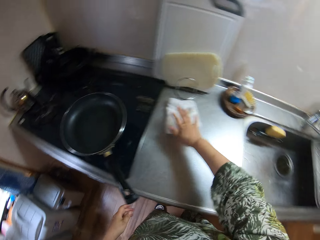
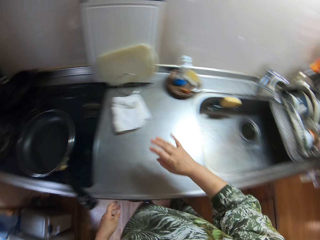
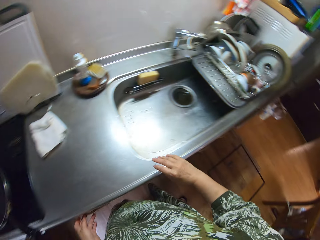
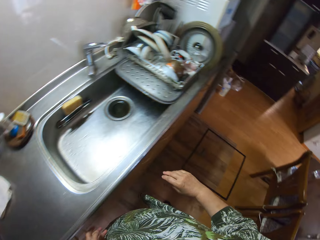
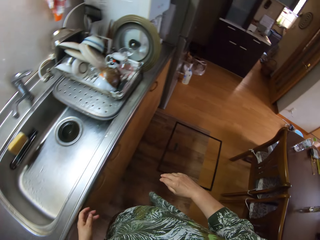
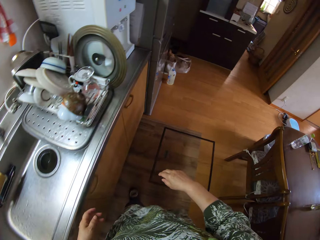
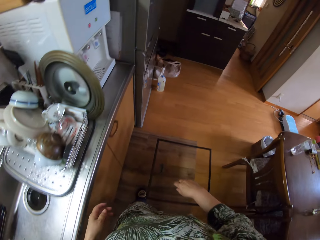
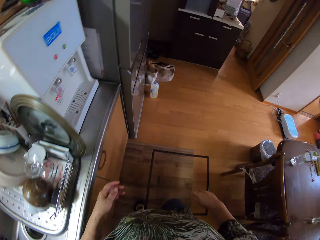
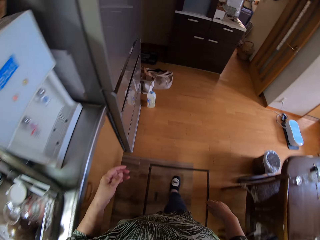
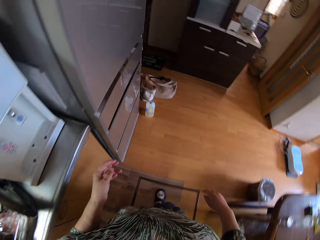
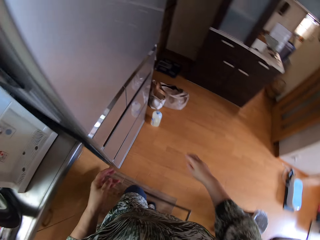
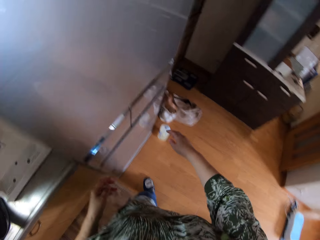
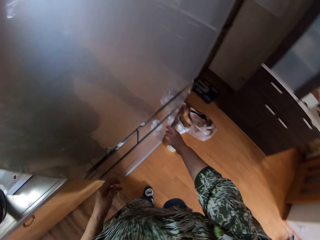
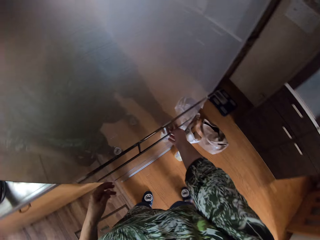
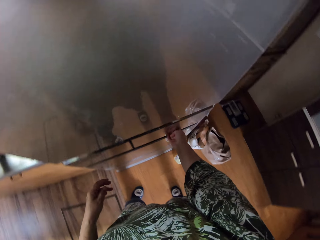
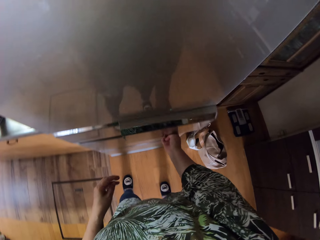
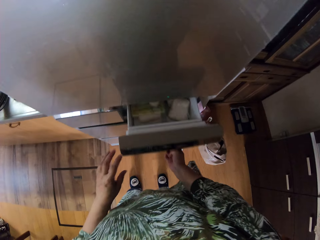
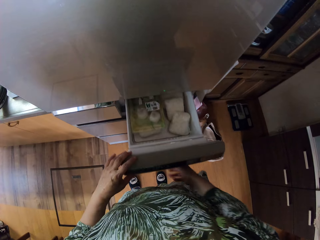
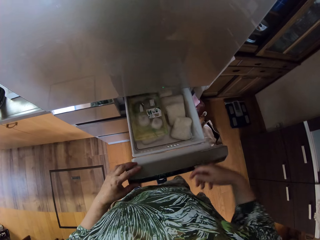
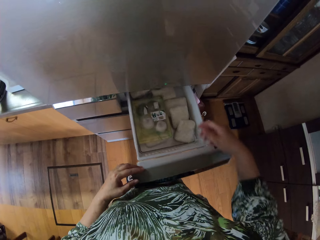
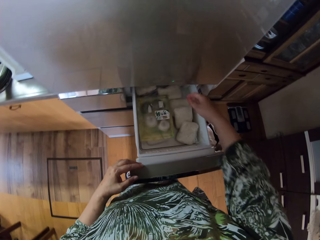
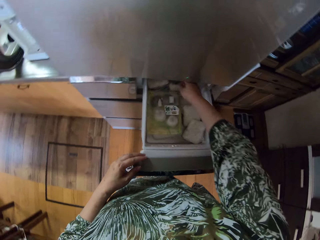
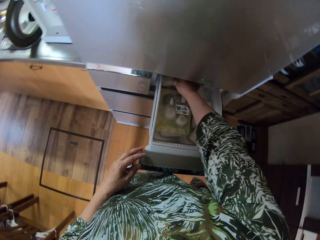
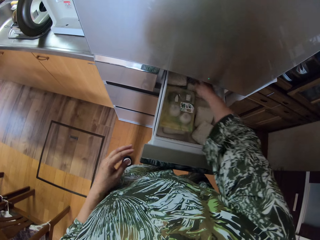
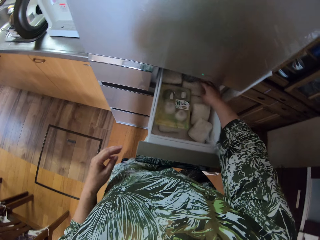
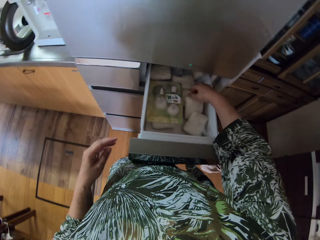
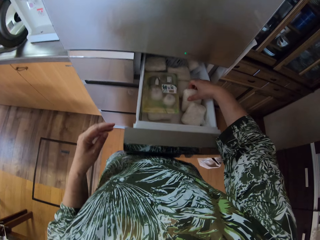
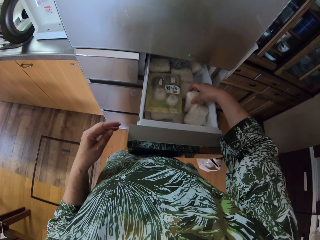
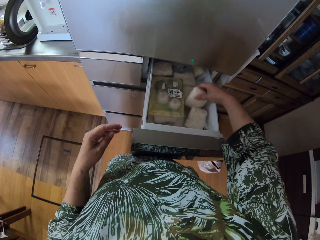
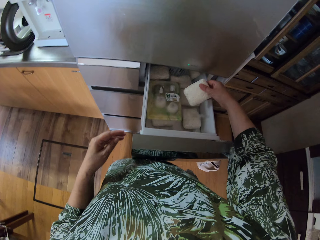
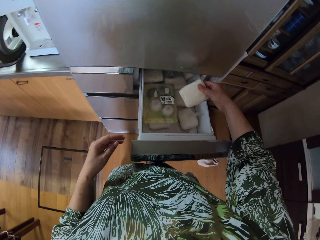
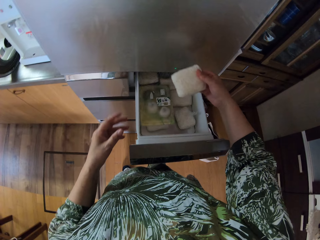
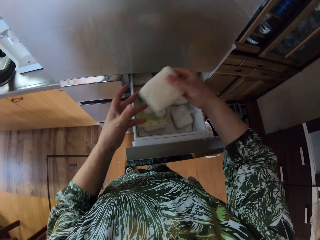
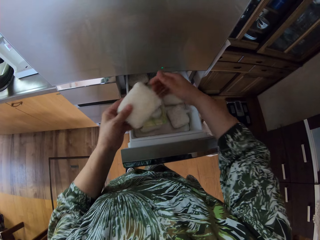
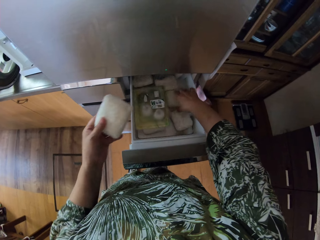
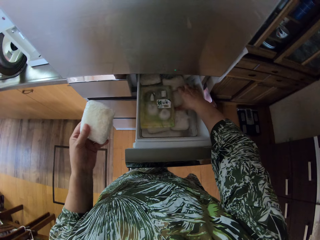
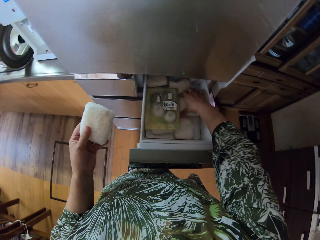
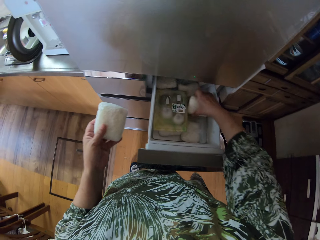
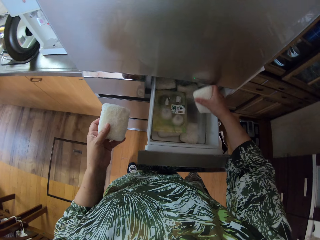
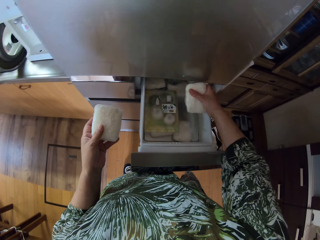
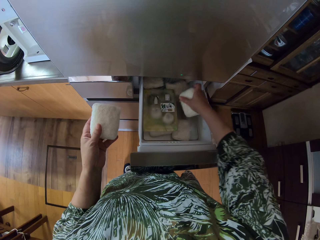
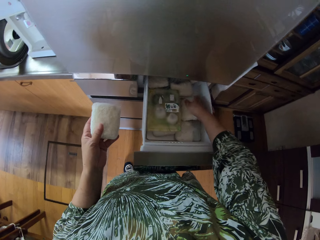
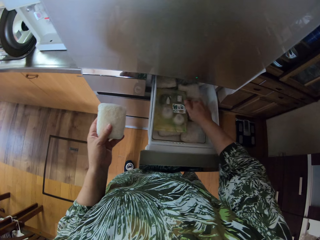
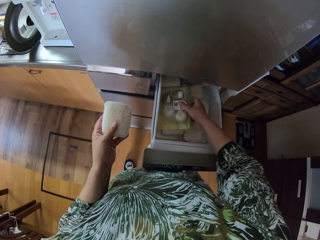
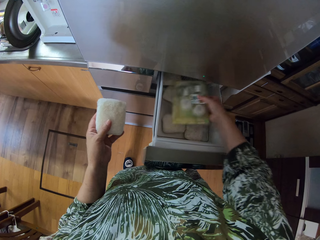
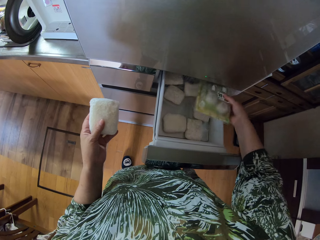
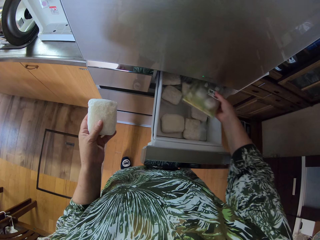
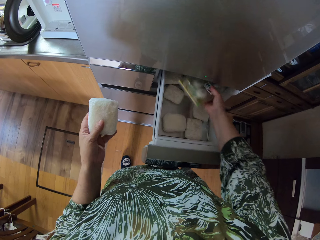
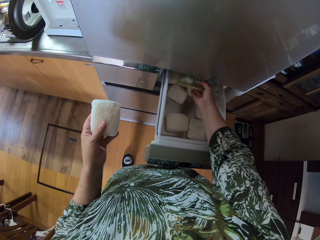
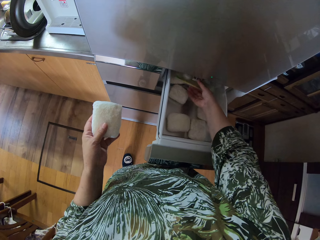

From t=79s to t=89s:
The camera wearer puts the wash cloth on the counter. They walk towards a fridge. They open a fridge drawer. They search in the fridge drawer. They pick up a covered rice ball in the fridge drawer. They hold the rice ball with the left hand. They search in the fridge drawer.

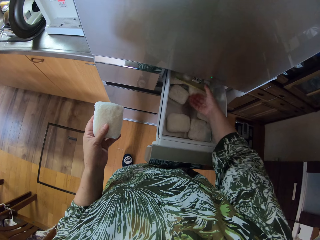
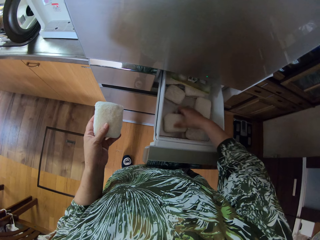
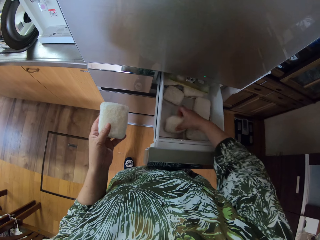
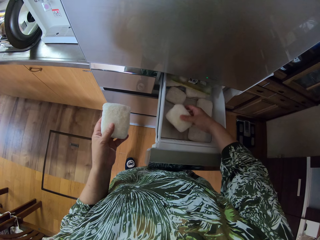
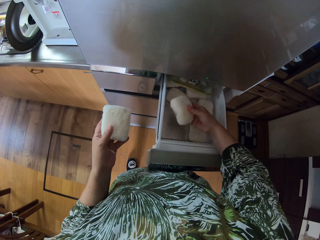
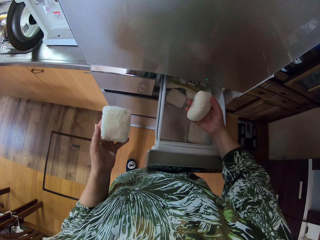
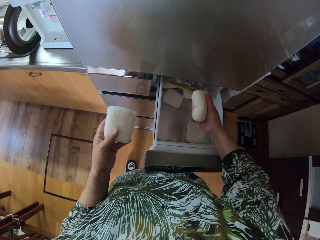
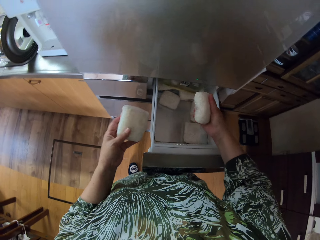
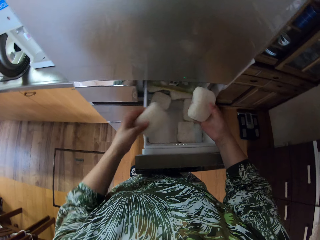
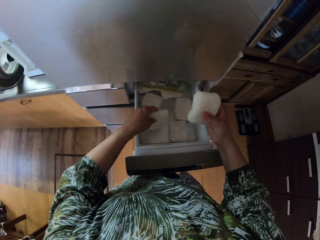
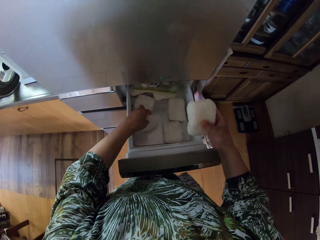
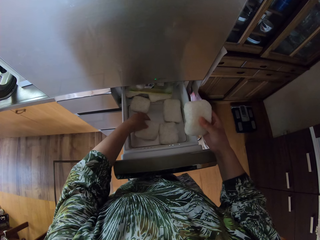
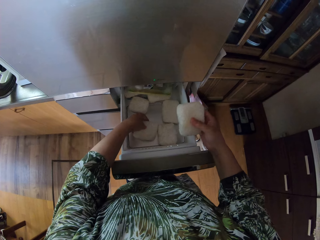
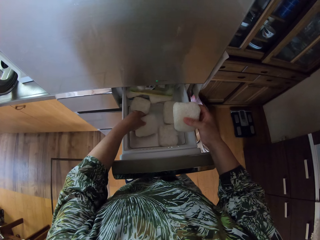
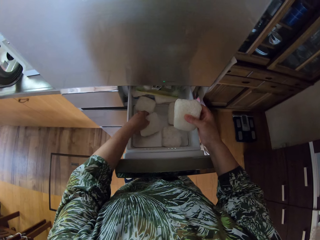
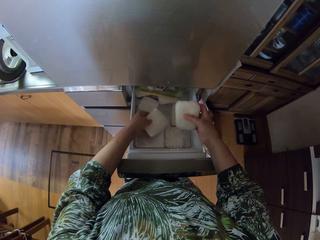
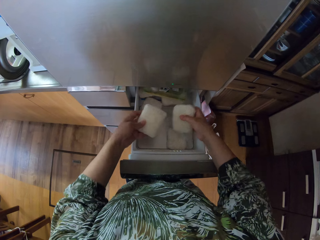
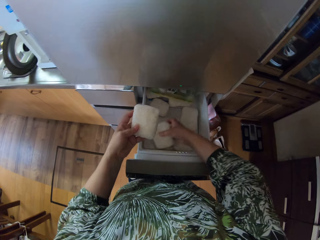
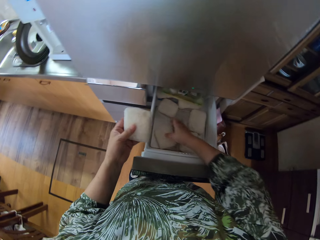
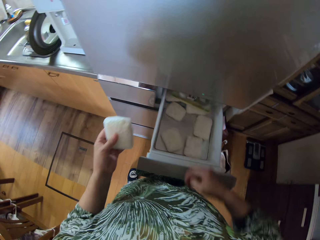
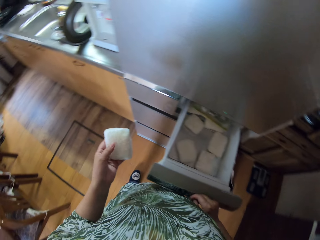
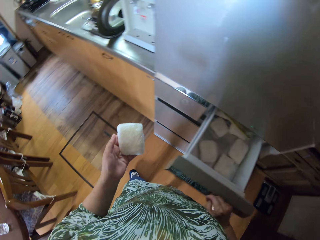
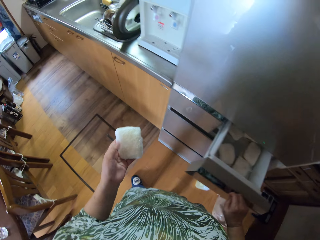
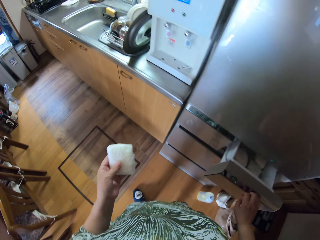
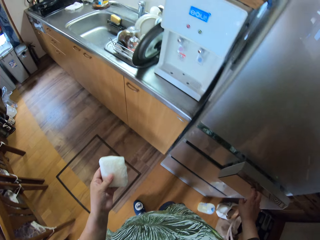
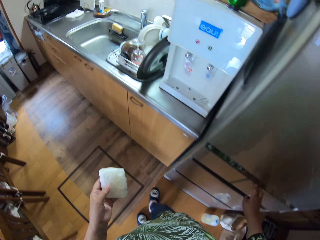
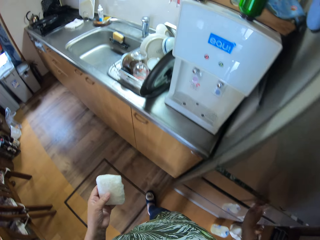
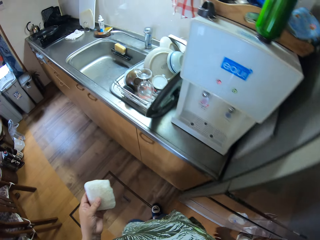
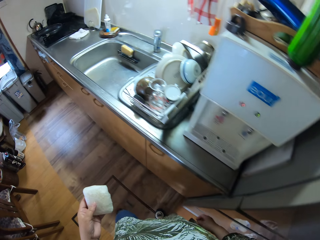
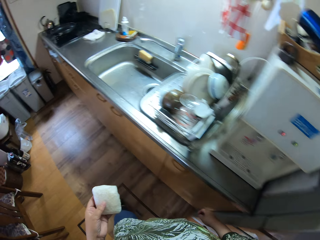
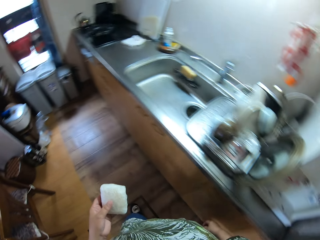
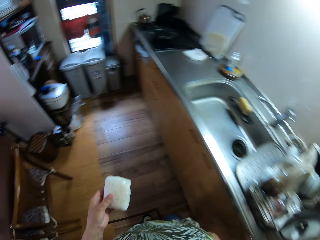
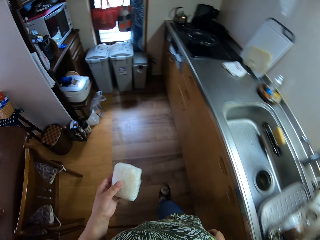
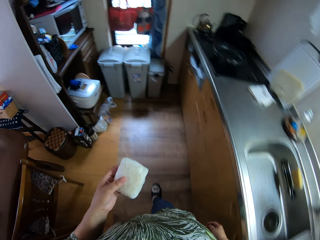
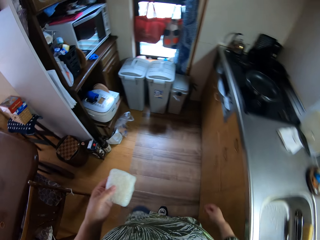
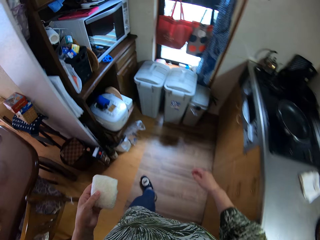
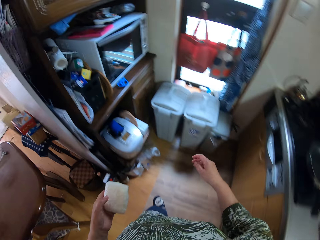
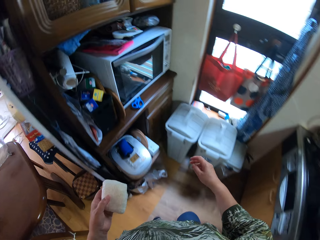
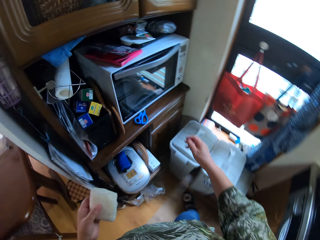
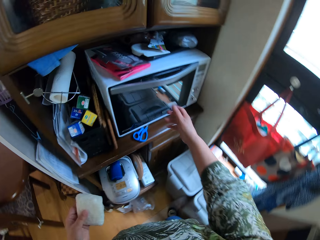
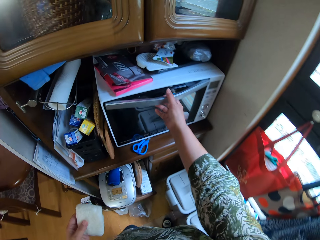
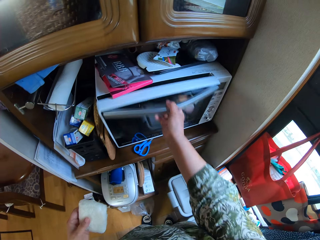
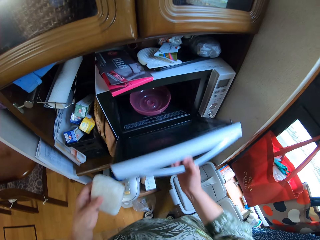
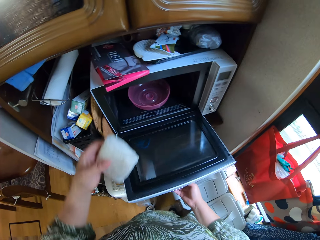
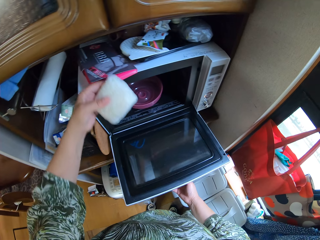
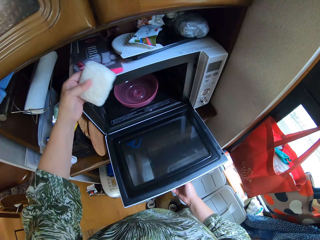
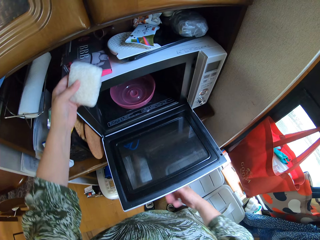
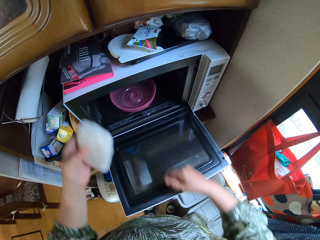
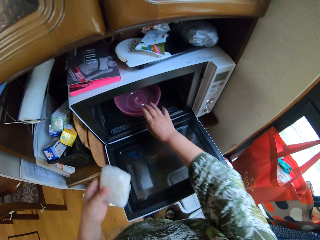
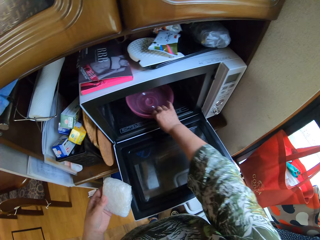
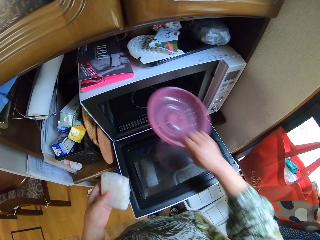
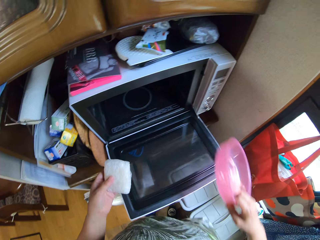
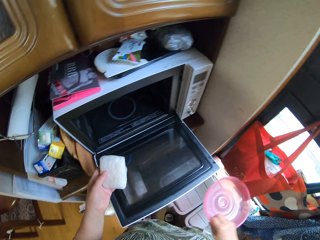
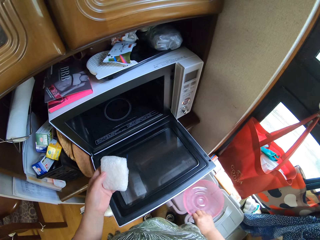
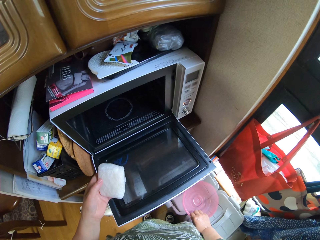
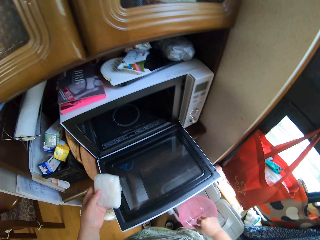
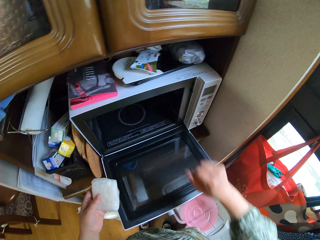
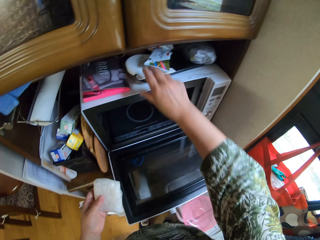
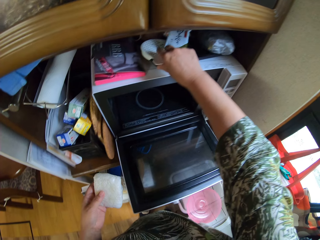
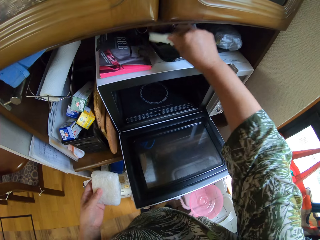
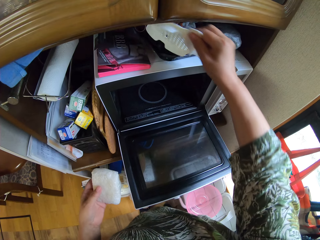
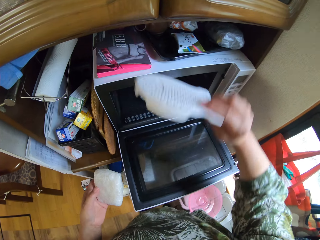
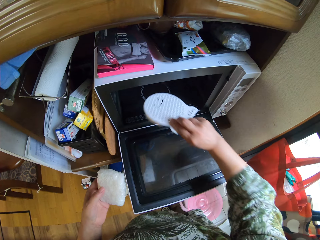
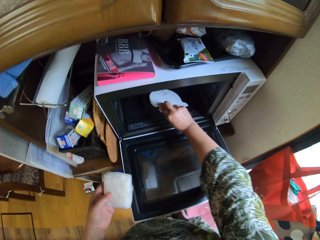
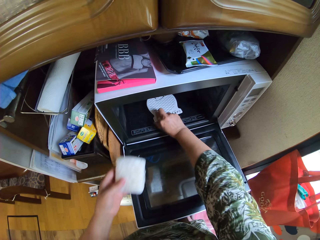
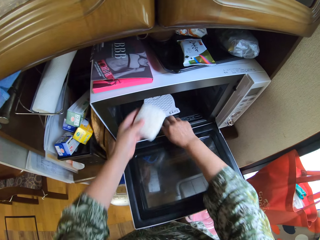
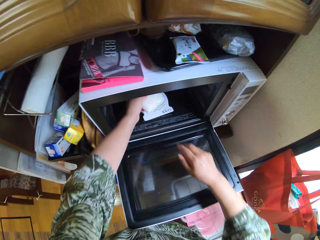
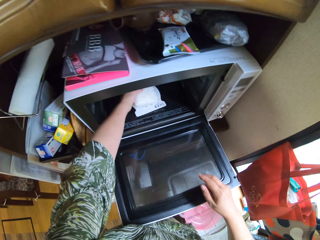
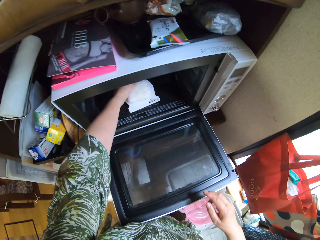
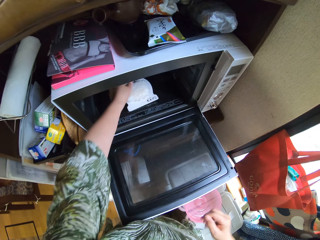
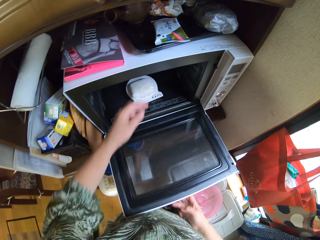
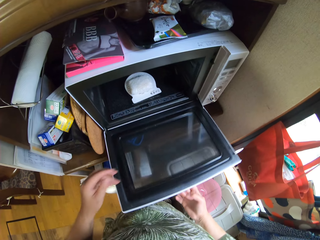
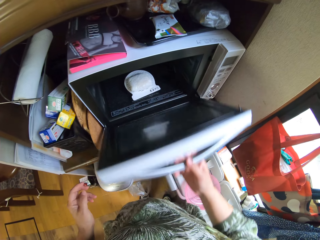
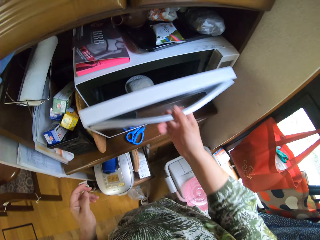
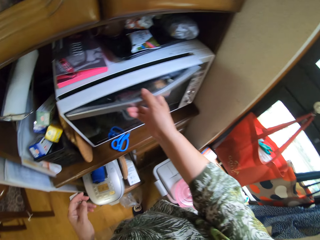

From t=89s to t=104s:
The camera wearer picks up another covered rice ball in the fridge drawer using the right hand. They compare the rice balls. They direct the left hand rice ball towards the drawer. They put the right hand rice ball in the drawer. They lift the left hand rice ball. They close the fridge drawer. They walk towards a microwave. They open the microwave. They remove a plastic bowl in the microwave. They put aside the plastic bowl. They pick up a tray on the microwave. They put the tray in the microwave. They place the rice ball on the tray. They close the microwave.
